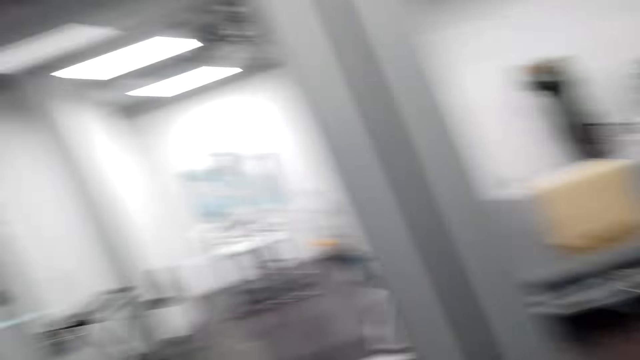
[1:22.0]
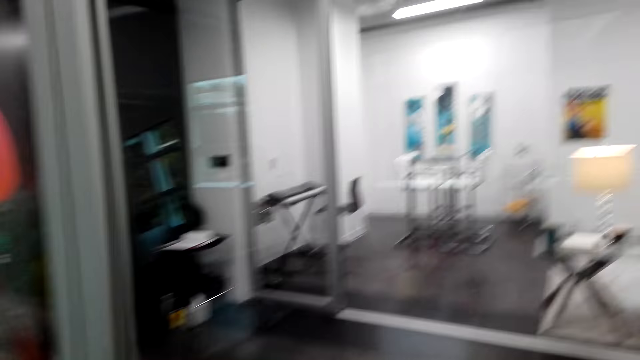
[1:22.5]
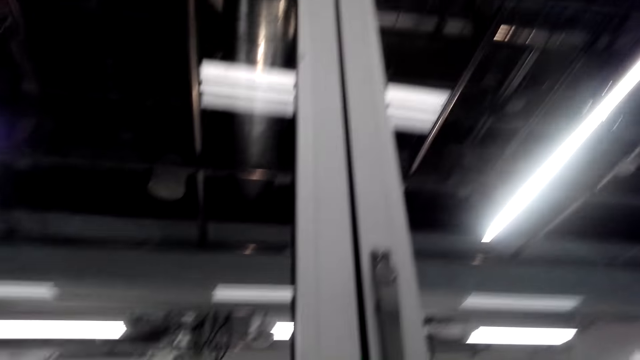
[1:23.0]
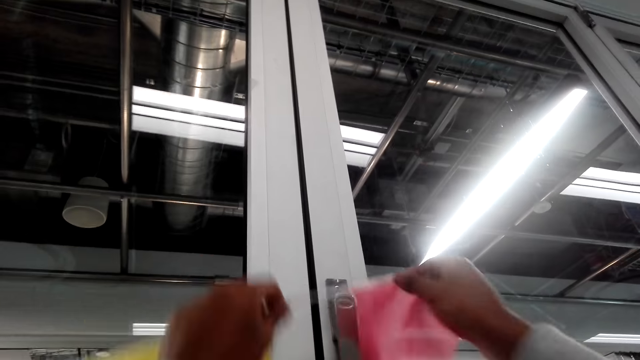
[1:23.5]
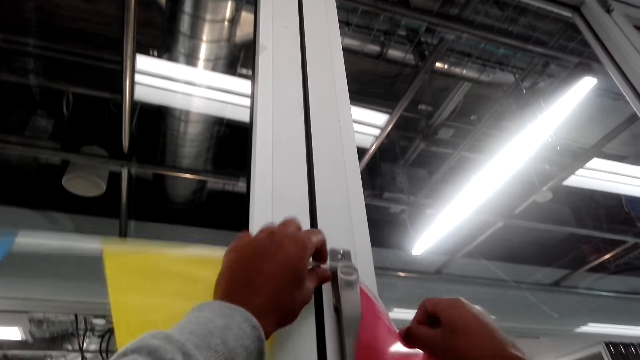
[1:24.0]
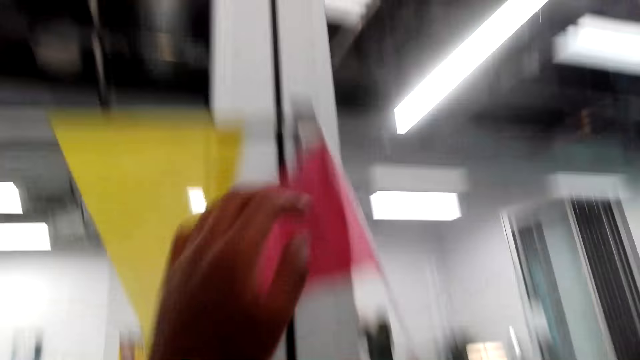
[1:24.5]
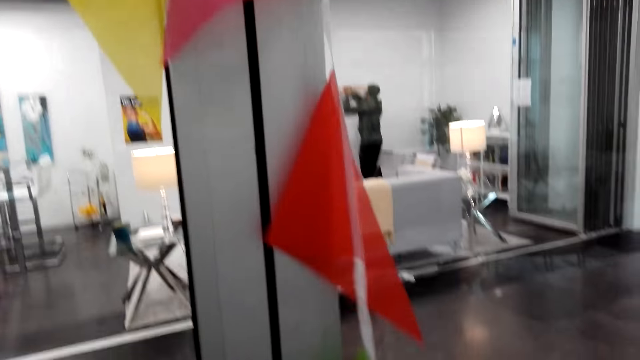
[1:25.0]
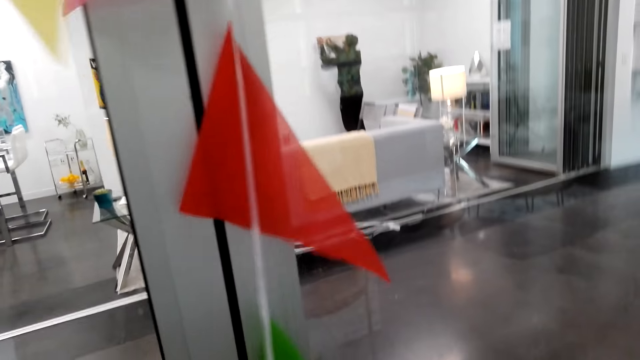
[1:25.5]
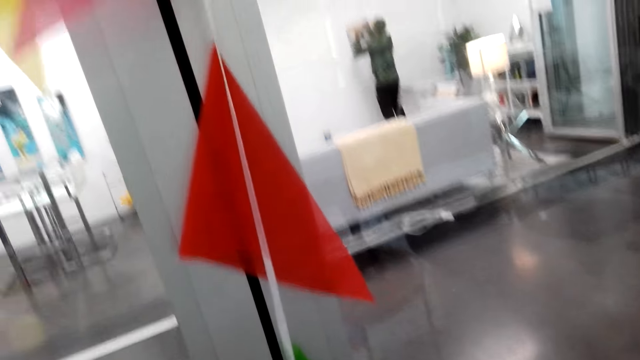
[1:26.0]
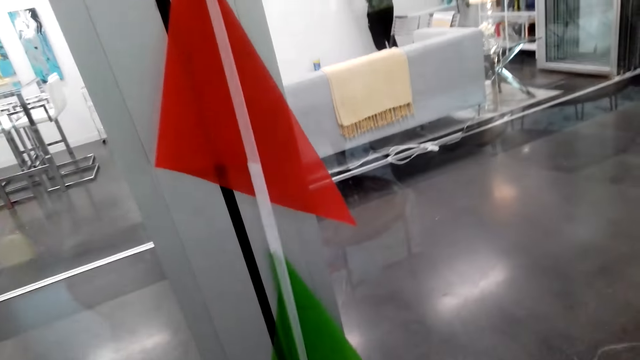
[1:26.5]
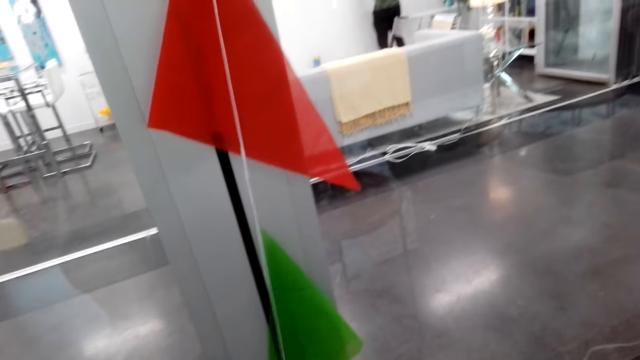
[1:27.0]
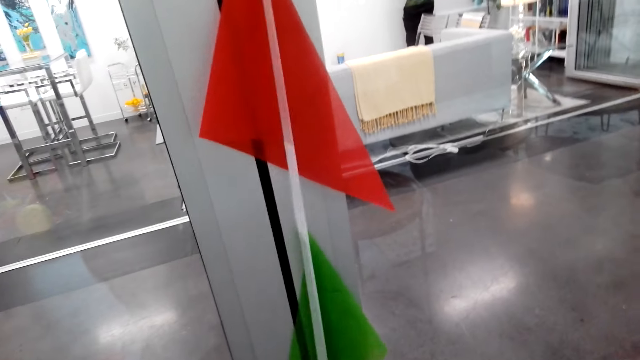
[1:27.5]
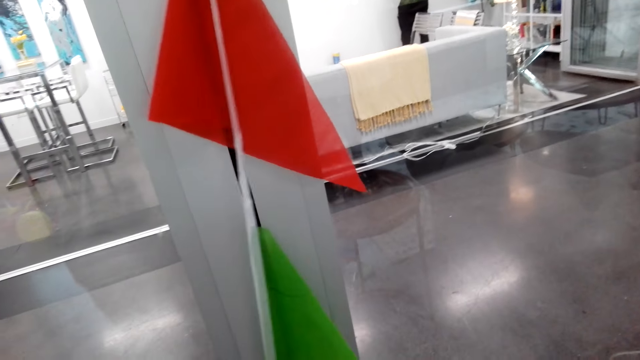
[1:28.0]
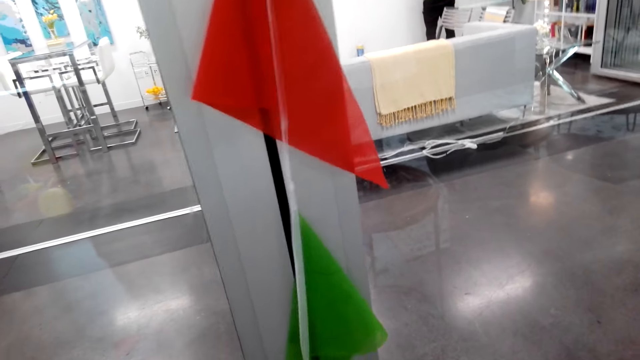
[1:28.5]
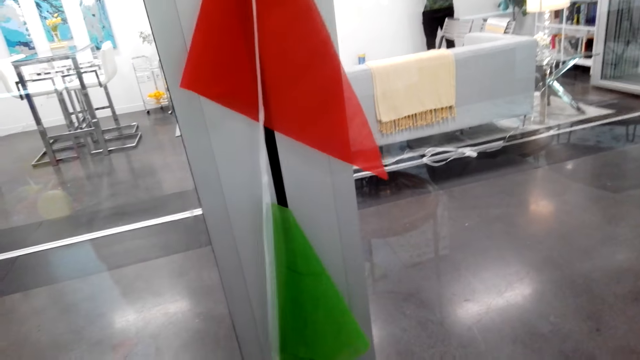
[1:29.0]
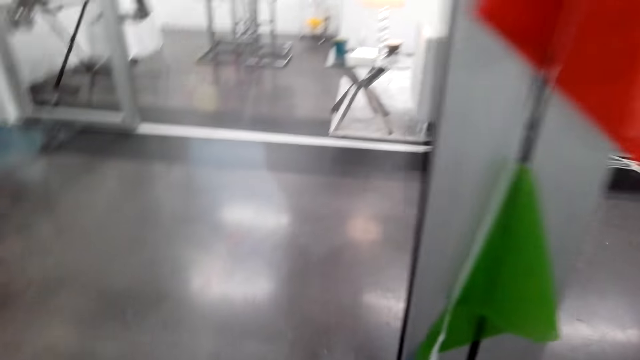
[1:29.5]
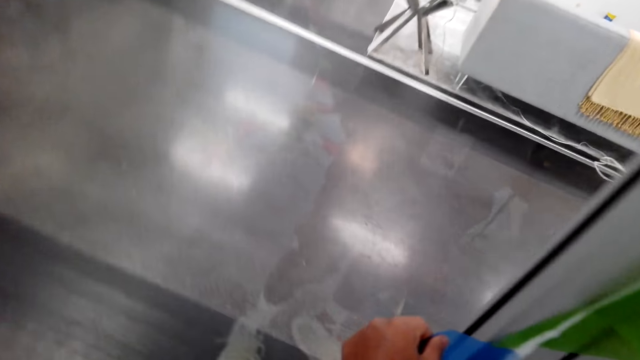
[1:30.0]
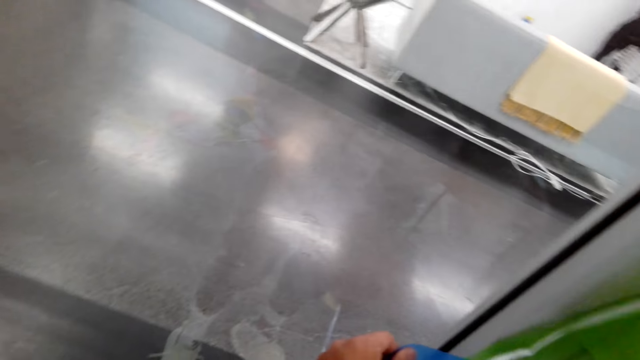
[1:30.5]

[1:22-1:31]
The camera wearer hangs the decorative flags on the door handle.

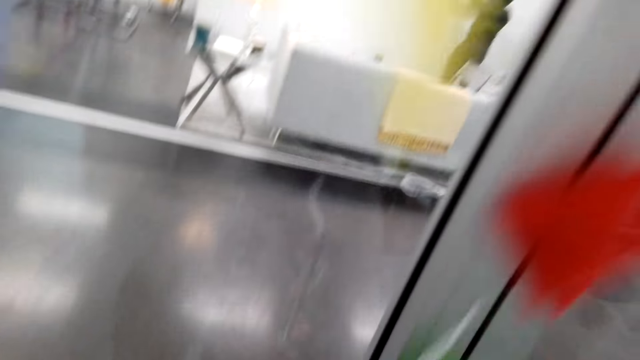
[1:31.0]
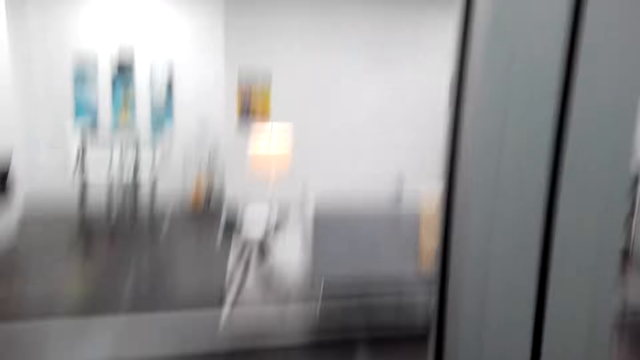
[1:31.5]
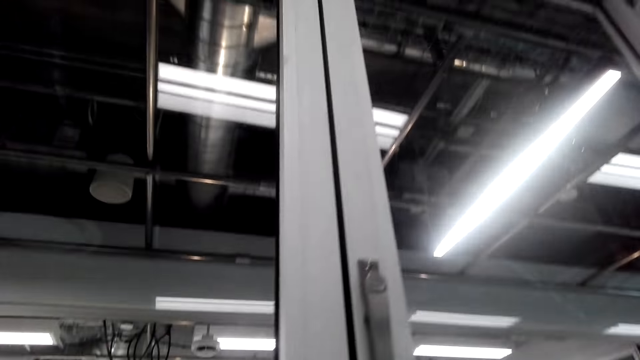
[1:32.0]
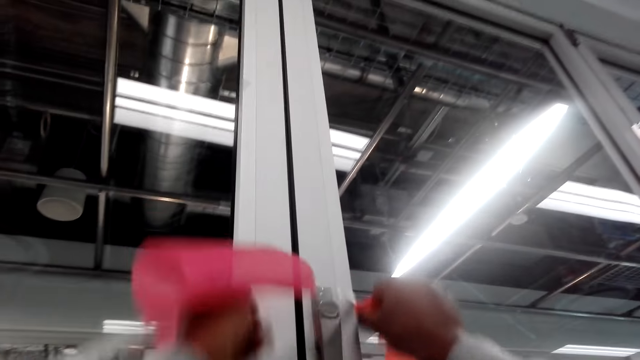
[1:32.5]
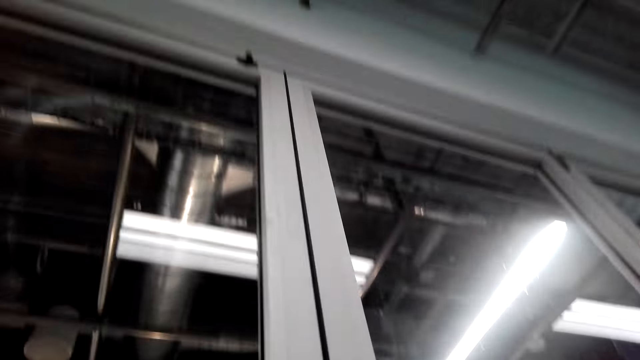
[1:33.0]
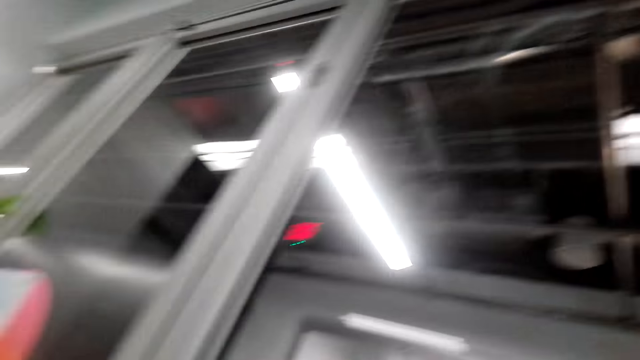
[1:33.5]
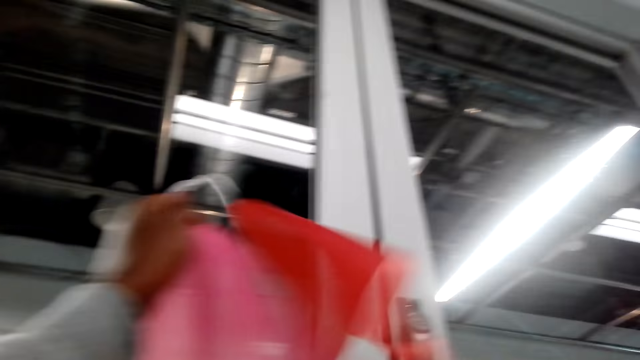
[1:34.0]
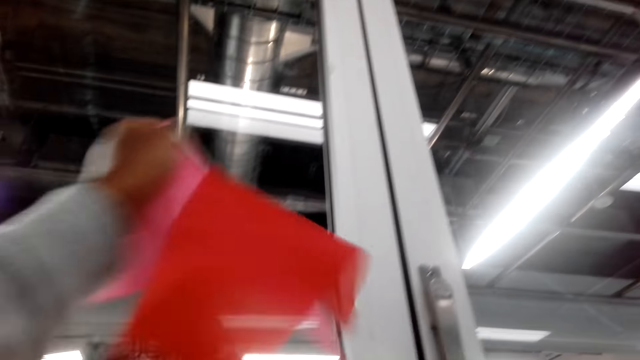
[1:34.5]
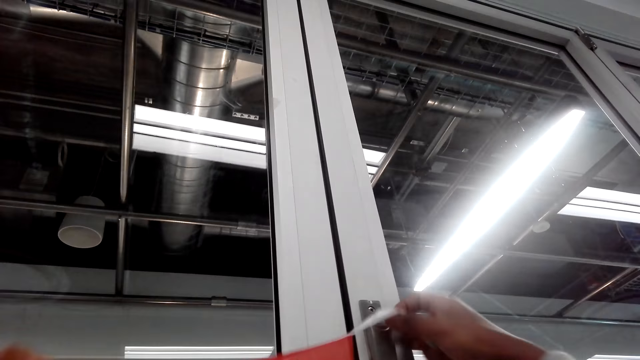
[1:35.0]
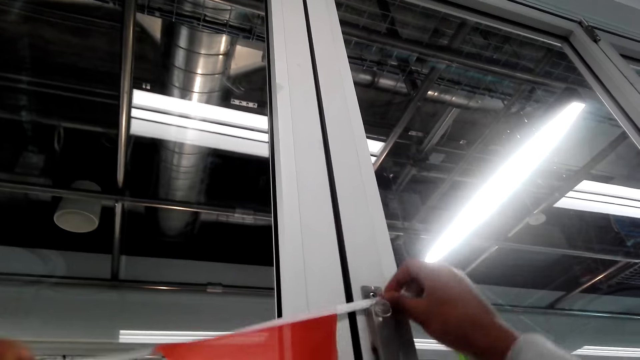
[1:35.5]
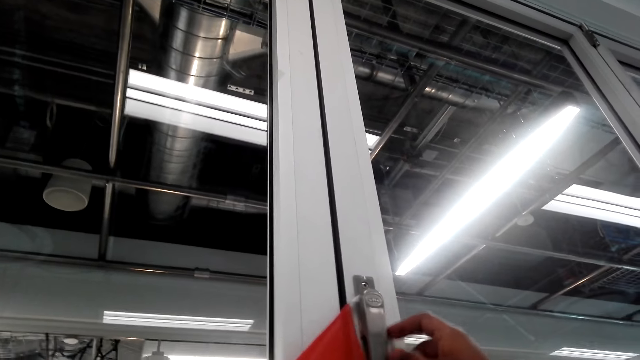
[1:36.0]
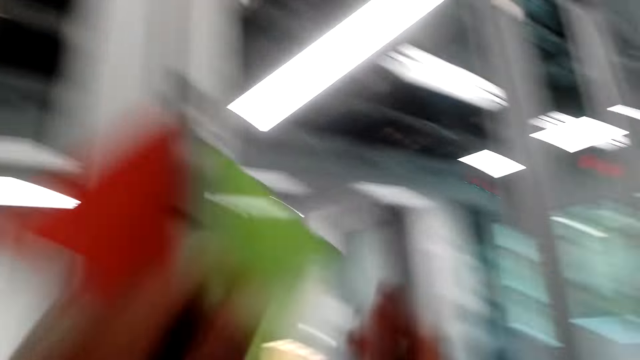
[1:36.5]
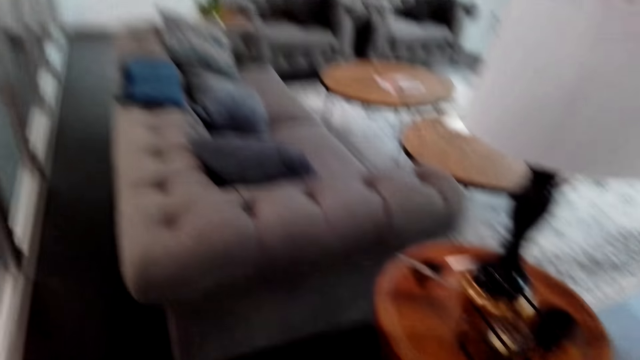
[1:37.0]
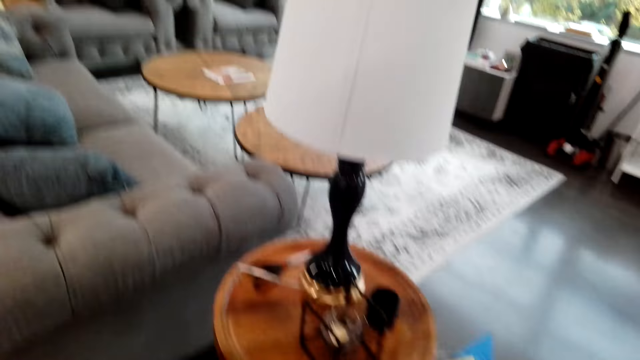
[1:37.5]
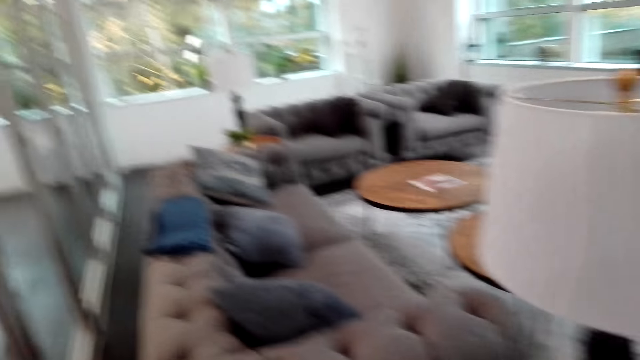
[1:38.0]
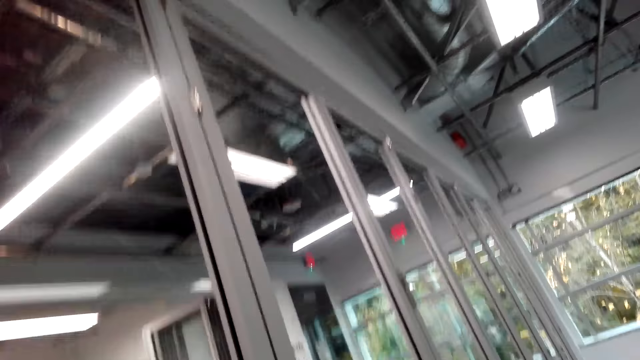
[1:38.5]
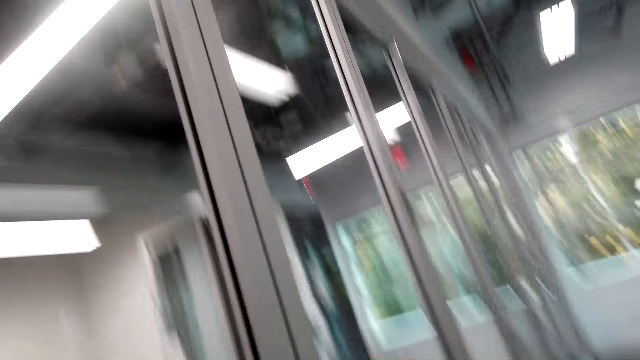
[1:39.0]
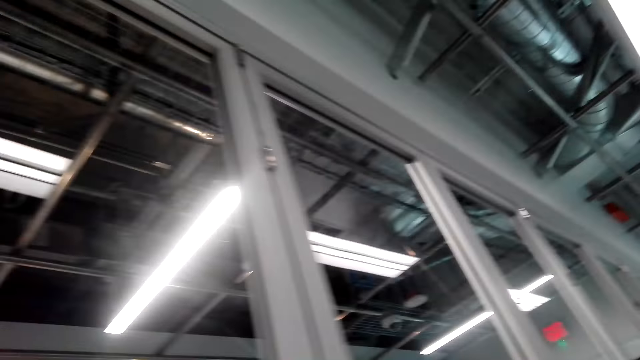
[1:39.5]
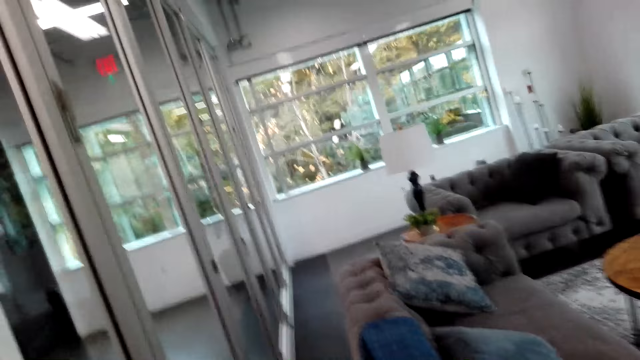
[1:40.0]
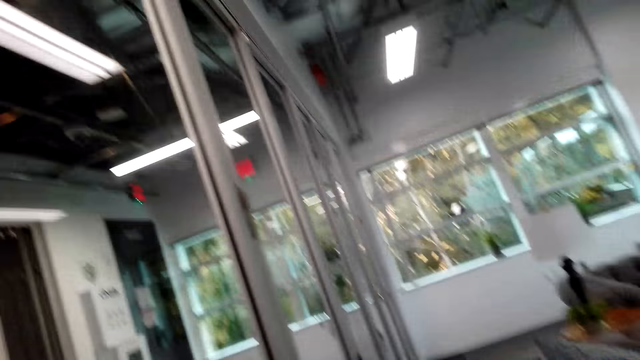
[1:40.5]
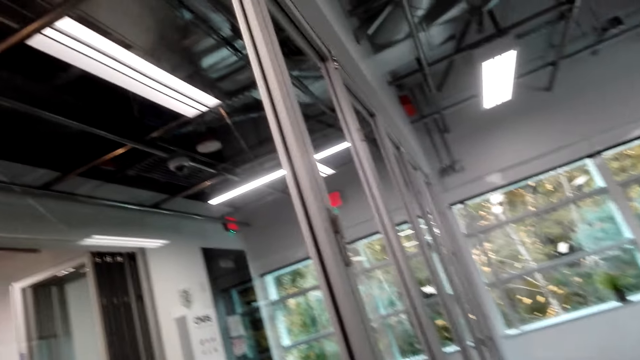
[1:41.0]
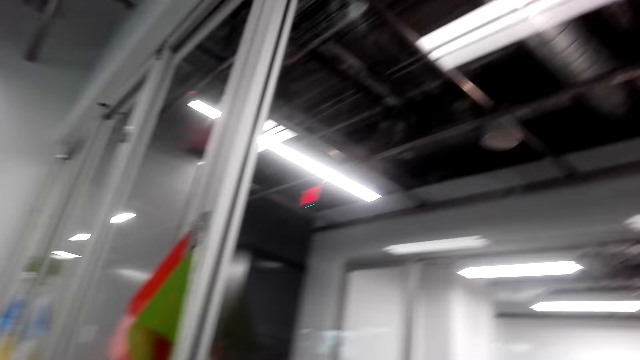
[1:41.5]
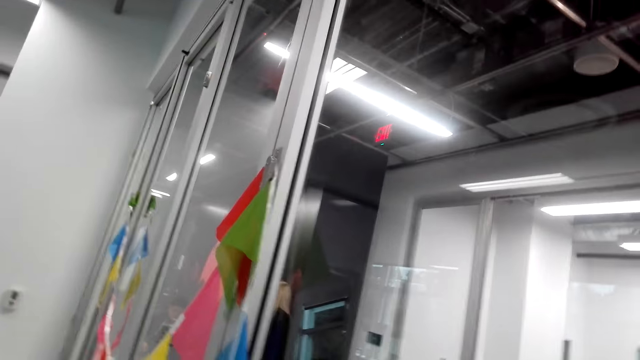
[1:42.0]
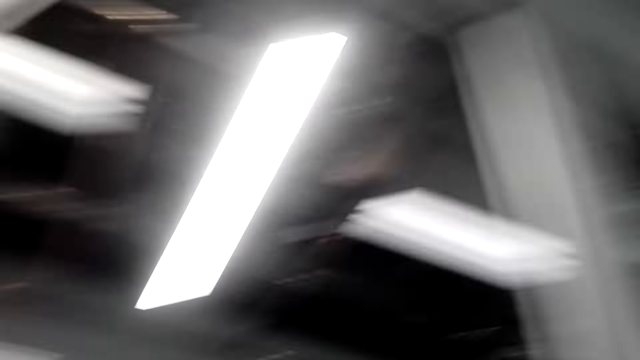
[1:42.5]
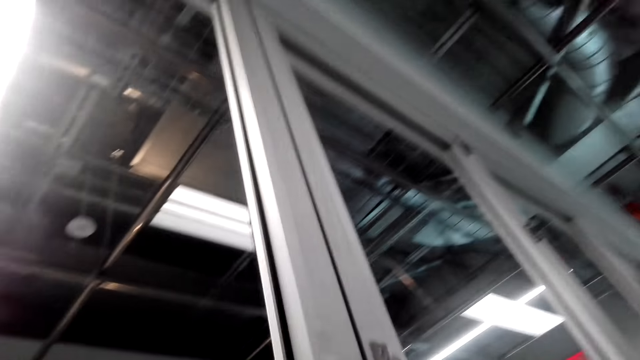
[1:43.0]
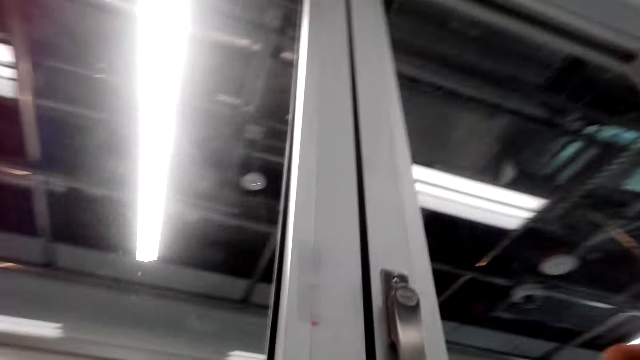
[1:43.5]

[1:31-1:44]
The camera wearer lifts the decorative flags. They look around. They hold the decorative flags up. They lift the decorative flags with the right hand. They hang the decorative flags on the door handle. They look around.
